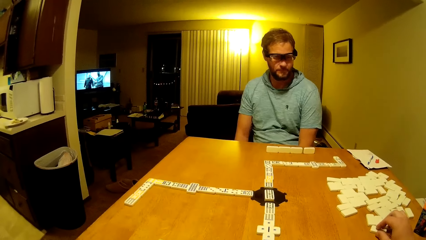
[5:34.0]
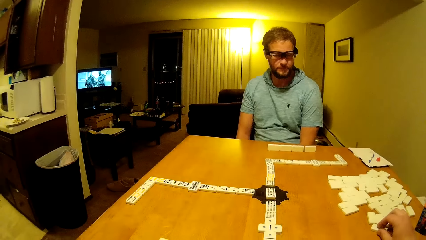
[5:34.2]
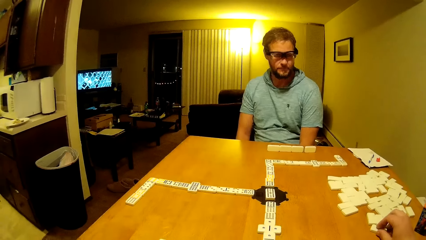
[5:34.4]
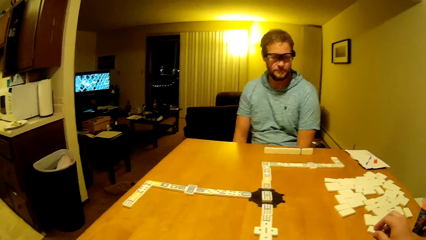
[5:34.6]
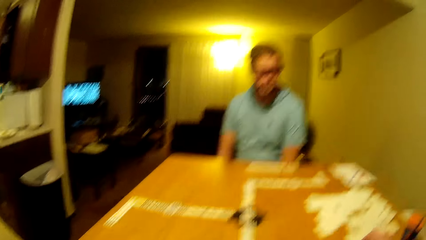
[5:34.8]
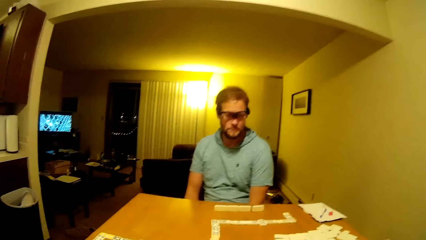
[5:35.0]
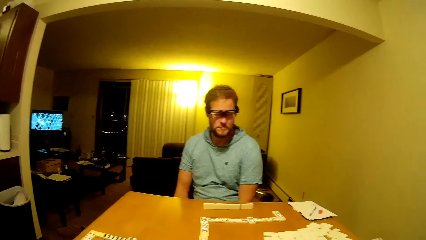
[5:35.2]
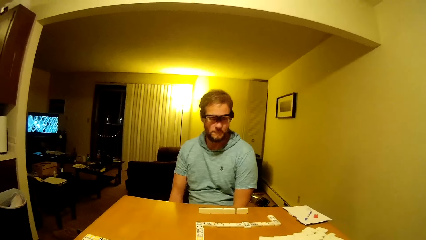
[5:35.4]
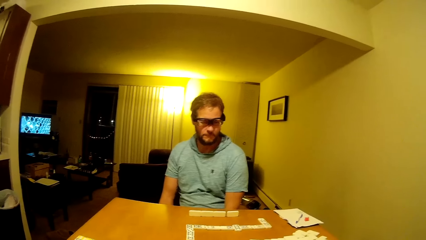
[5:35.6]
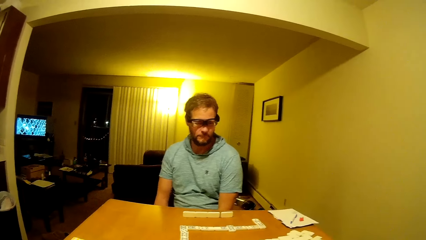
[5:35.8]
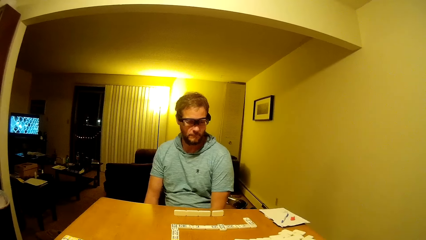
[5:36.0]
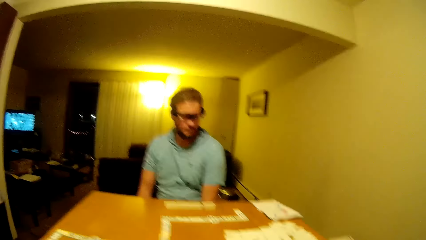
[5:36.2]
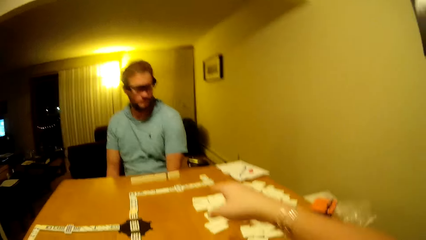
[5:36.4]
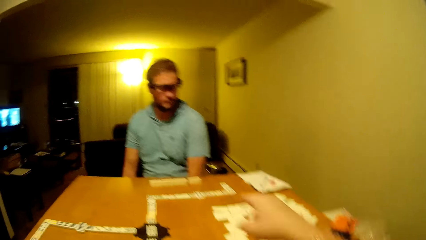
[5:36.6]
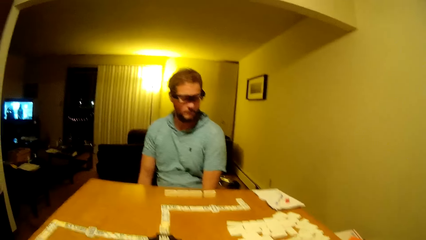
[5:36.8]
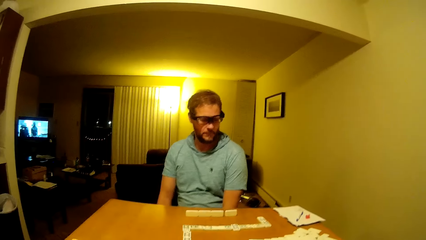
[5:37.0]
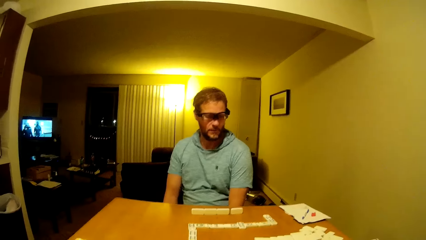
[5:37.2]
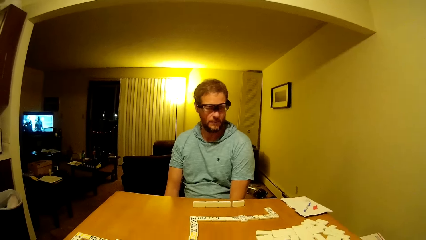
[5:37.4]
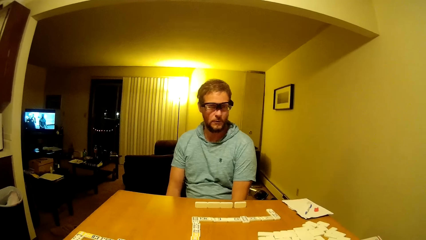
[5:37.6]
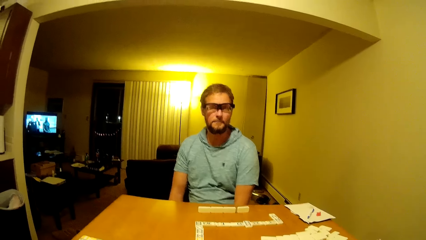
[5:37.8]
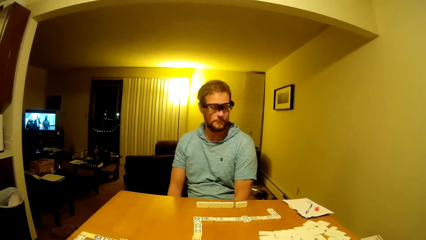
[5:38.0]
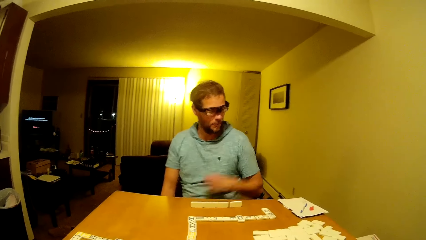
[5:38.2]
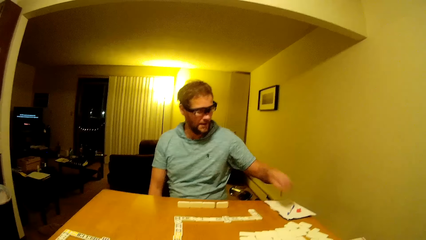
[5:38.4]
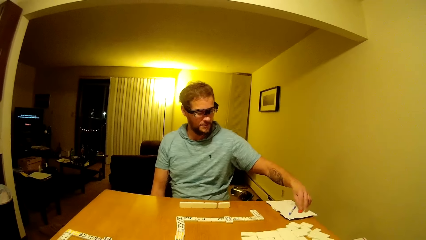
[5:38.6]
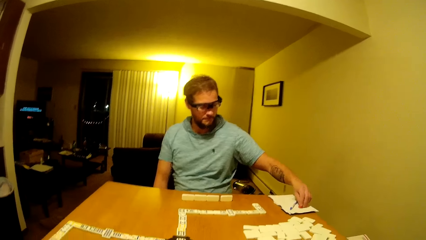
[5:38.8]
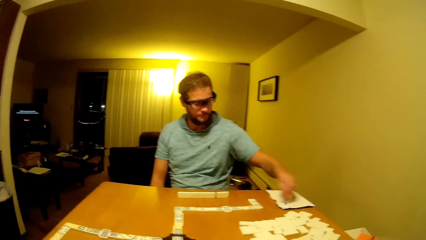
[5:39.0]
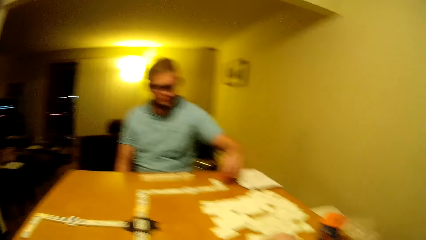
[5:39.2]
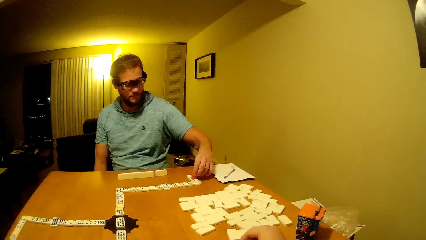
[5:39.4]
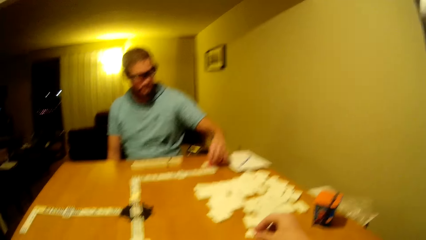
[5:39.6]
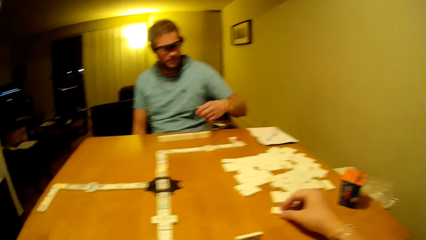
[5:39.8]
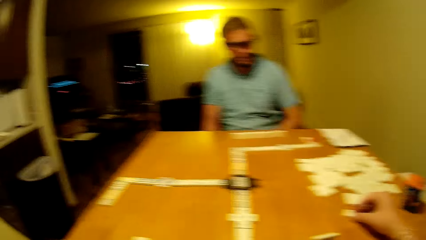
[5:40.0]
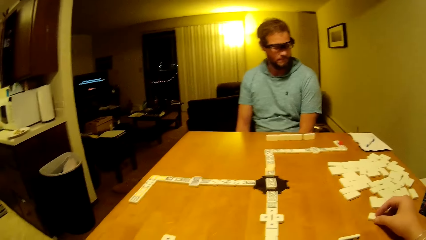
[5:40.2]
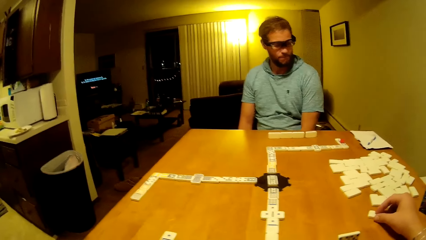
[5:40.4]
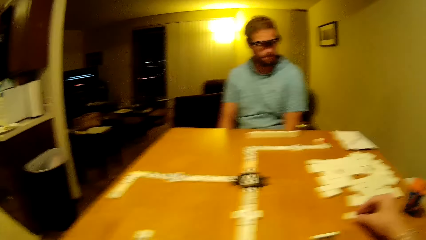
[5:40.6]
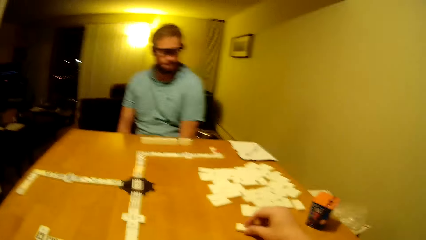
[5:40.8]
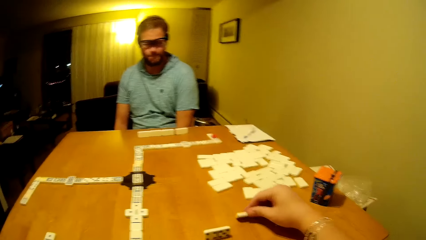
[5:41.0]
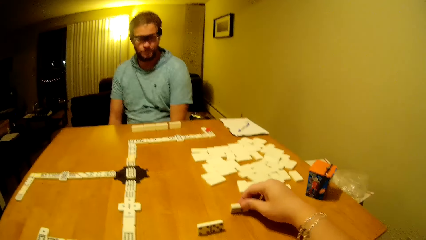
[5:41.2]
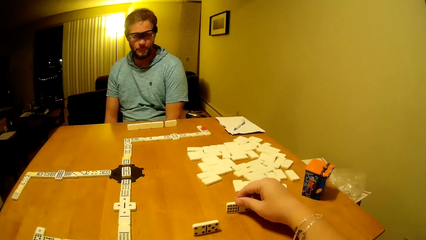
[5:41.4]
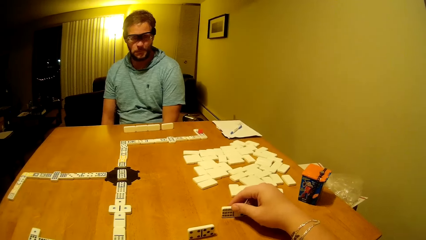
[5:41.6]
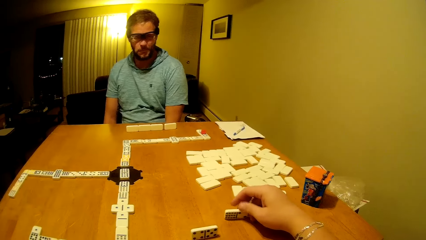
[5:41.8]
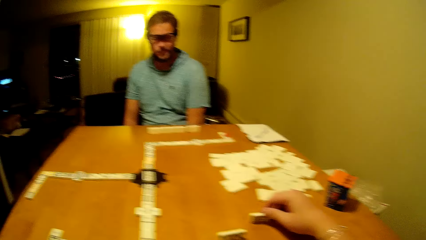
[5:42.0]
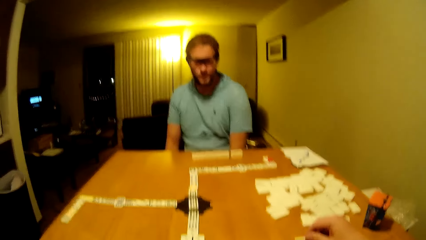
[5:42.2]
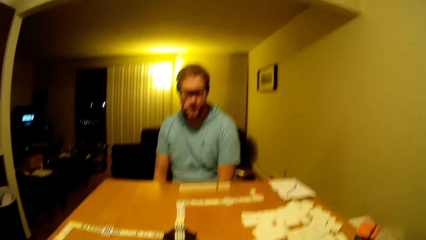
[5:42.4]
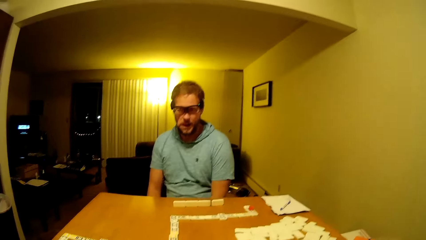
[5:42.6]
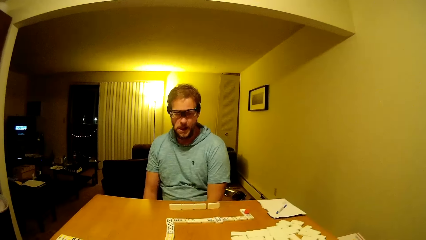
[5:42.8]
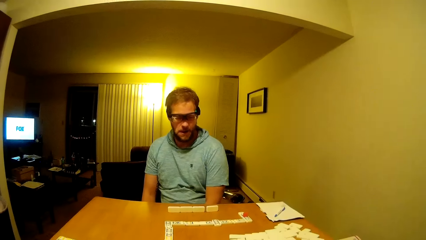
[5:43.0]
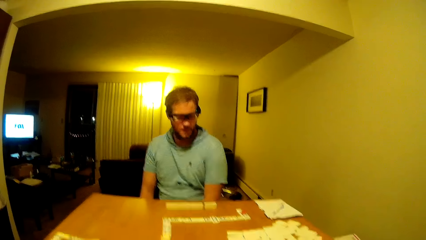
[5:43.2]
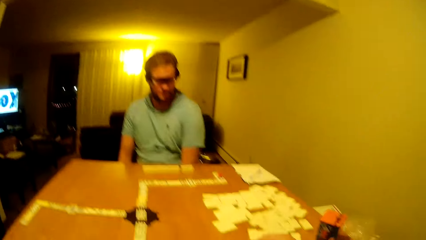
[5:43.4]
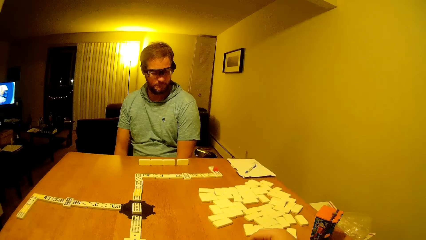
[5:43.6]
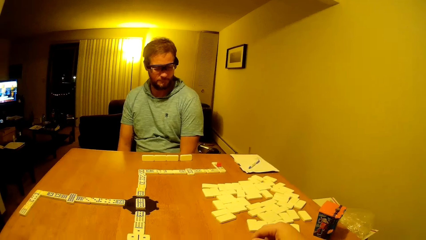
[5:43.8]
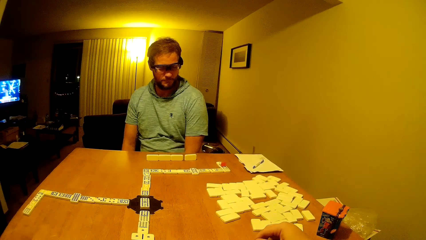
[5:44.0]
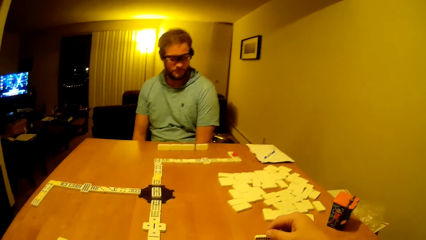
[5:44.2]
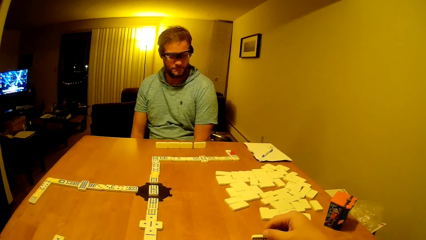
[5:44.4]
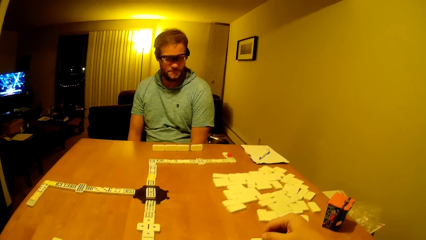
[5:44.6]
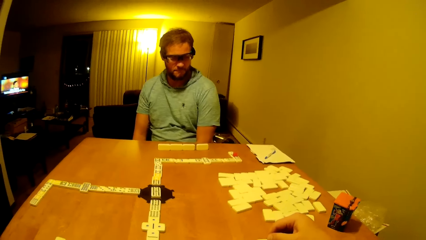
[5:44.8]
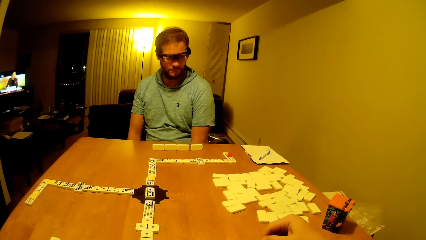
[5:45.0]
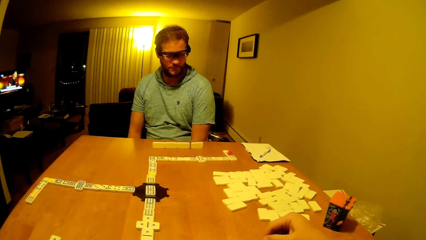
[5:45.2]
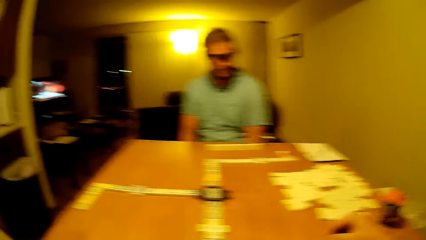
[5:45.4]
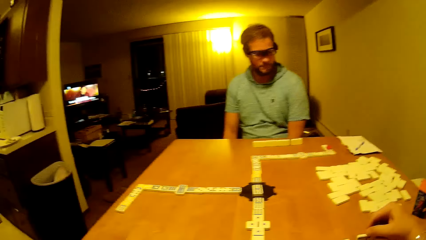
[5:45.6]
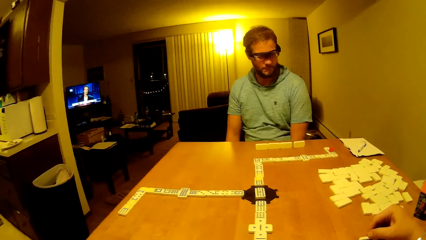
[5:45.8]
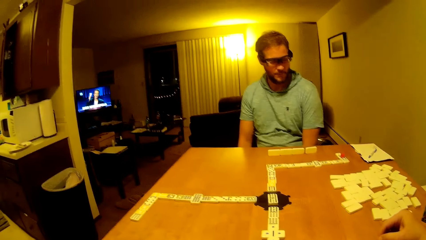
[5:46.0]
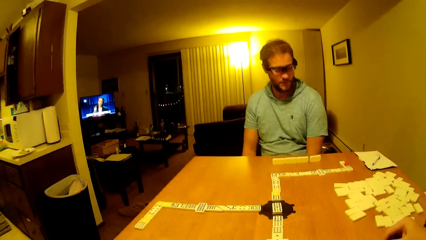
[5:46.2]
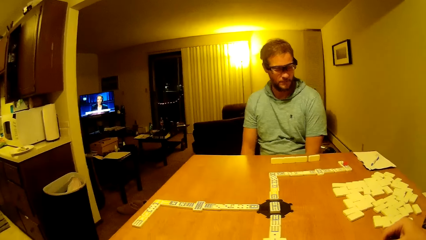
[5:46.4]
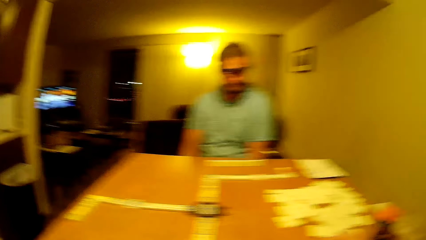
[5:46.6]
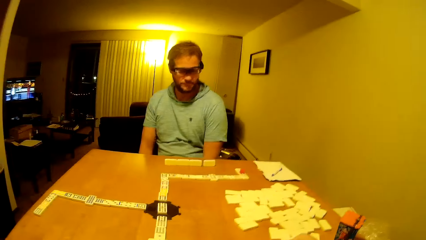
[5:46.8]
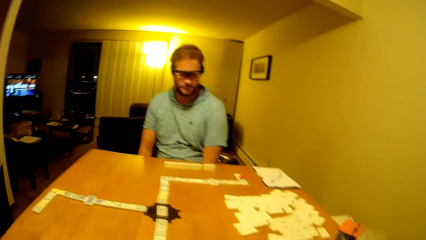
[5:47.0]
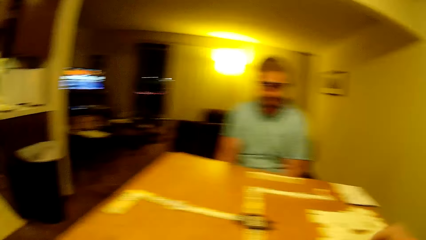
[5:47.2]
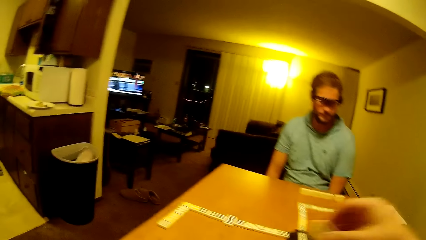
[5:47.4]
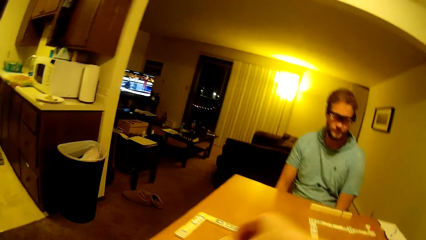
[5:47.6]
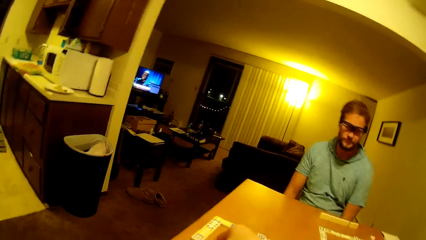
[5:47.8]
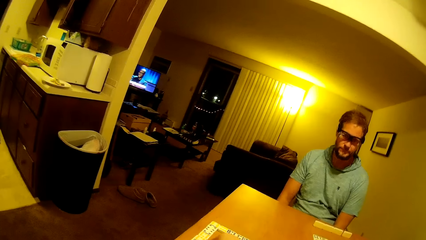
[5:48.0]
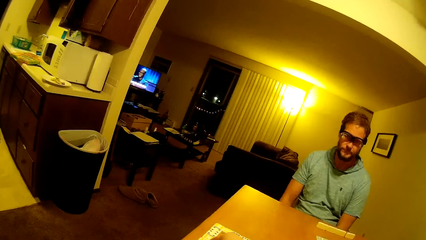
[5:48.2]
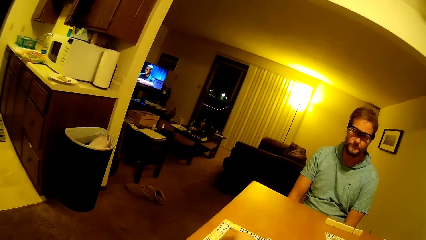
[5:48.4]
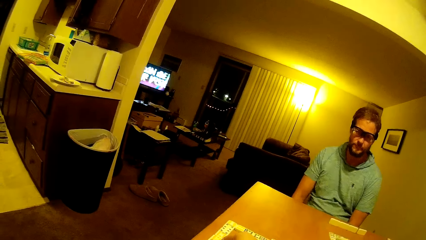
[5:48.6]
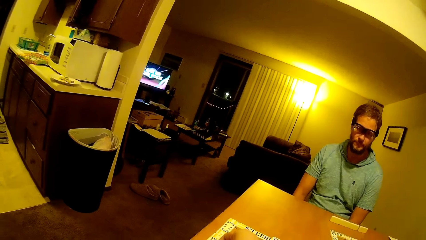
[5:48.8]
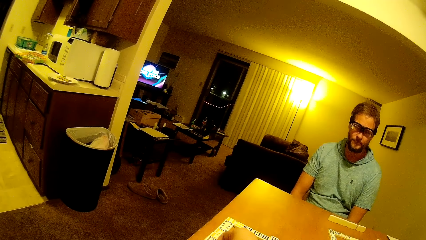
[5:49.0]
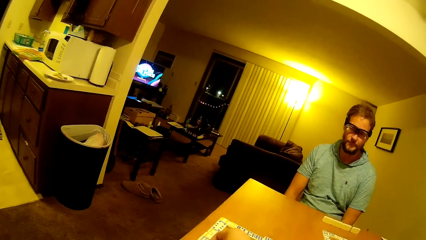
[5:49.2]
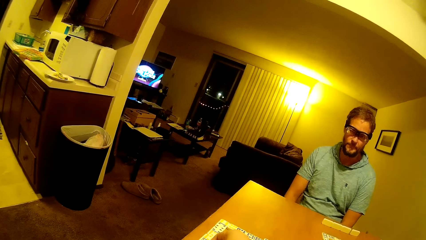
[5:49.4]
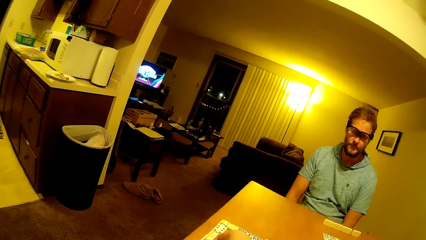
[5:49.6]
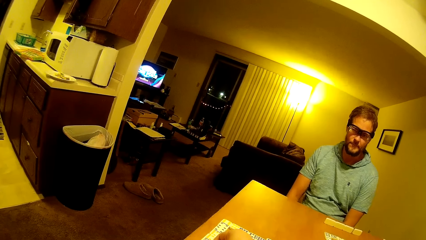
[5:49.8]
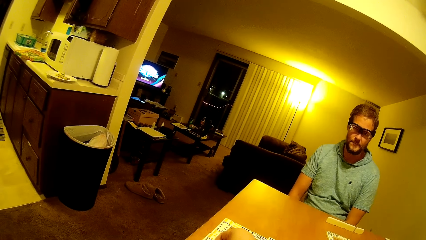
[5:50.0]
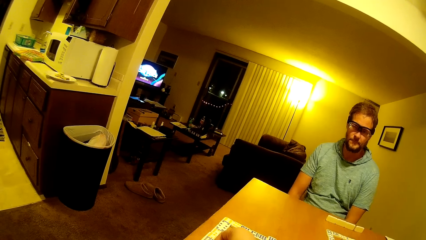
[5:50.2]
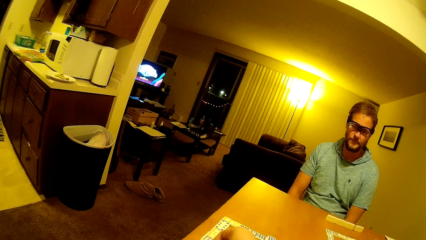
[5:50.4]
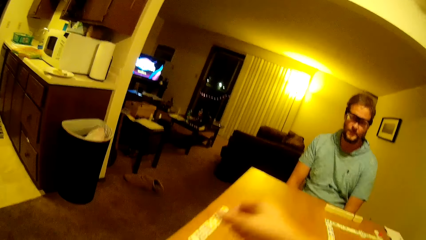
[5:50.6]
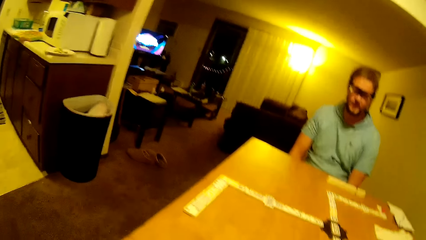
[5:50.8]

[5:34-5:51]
The camera wearer moves a hand forward. A man picks up the plastic piece. The camera wearer places the dice on the pai gow tile. The man places the plastic on the dice and puts his hand down. The camera wearer picks up the pai gow tile. They place the pai gow tile on the table.
